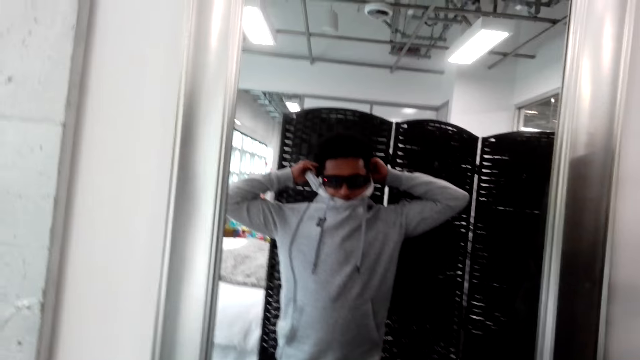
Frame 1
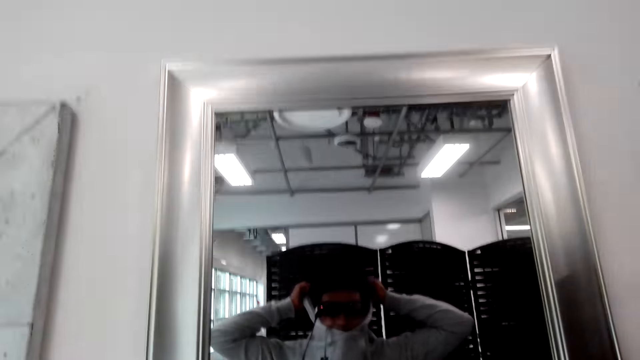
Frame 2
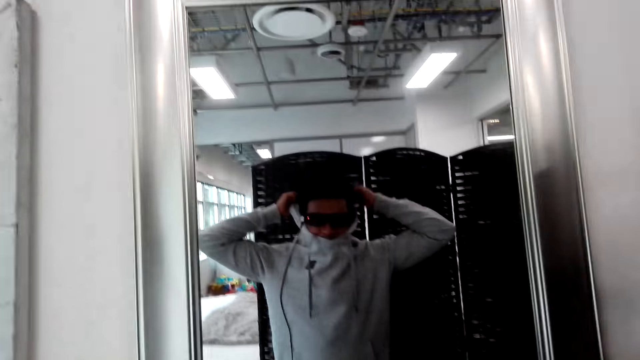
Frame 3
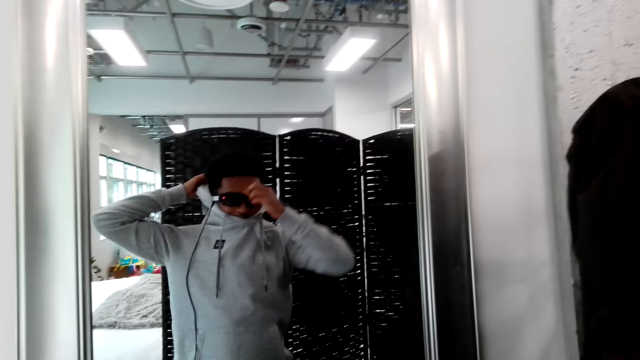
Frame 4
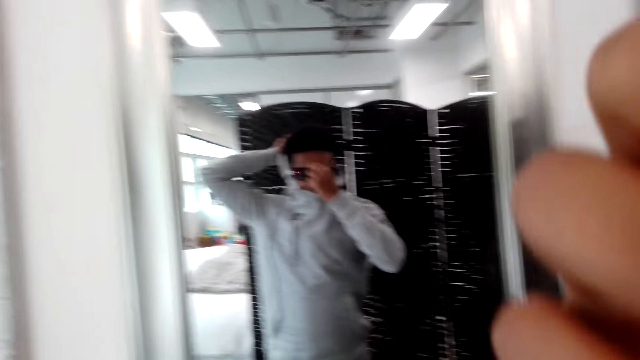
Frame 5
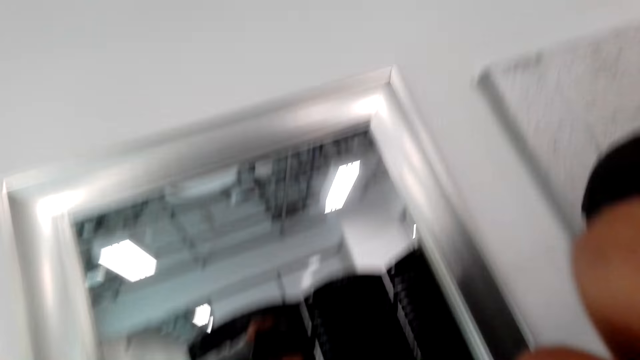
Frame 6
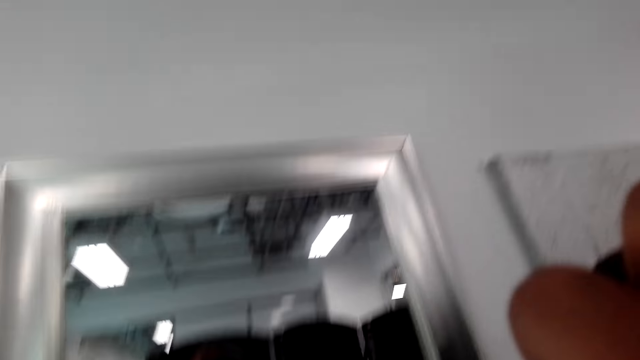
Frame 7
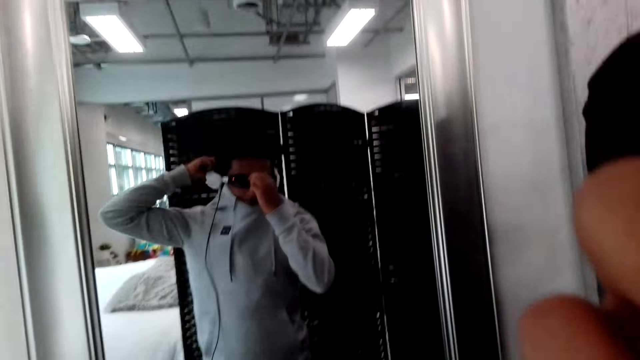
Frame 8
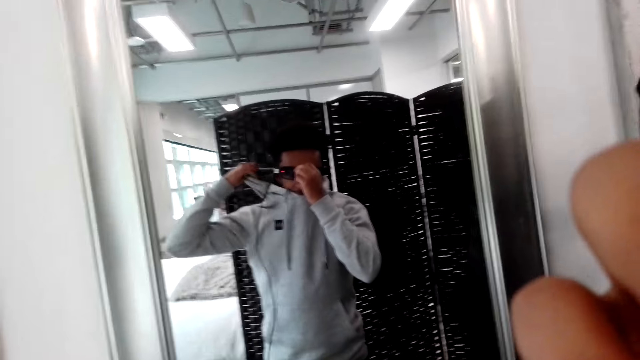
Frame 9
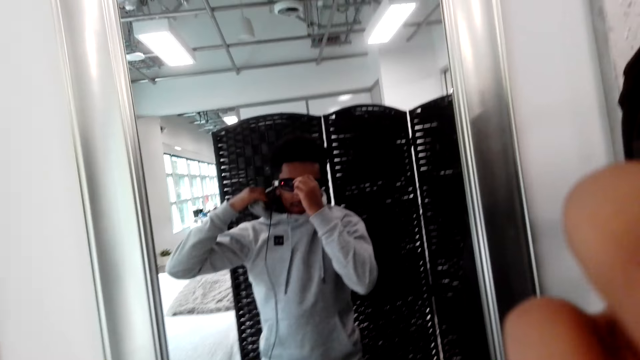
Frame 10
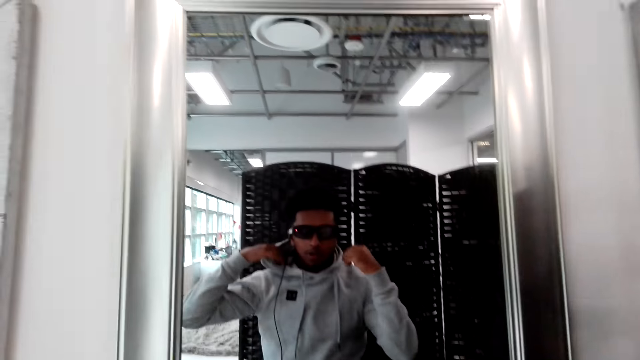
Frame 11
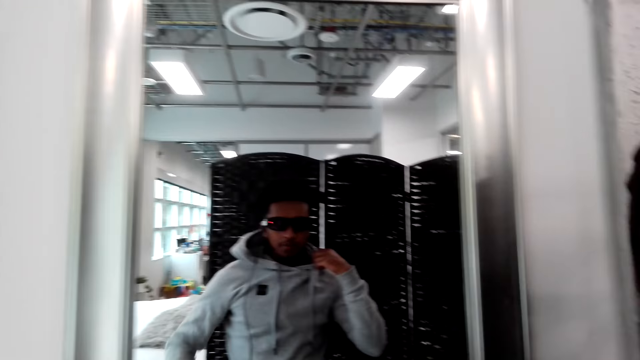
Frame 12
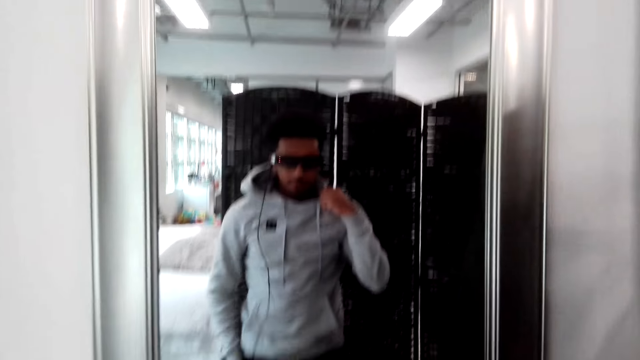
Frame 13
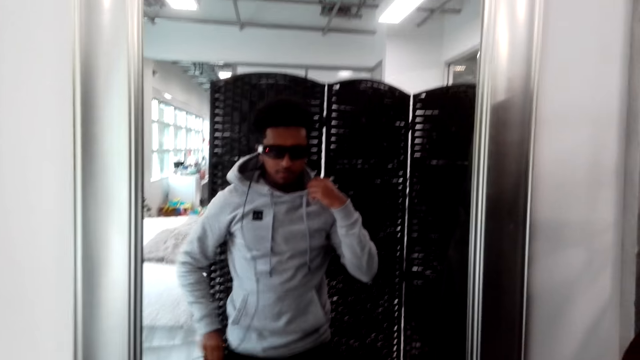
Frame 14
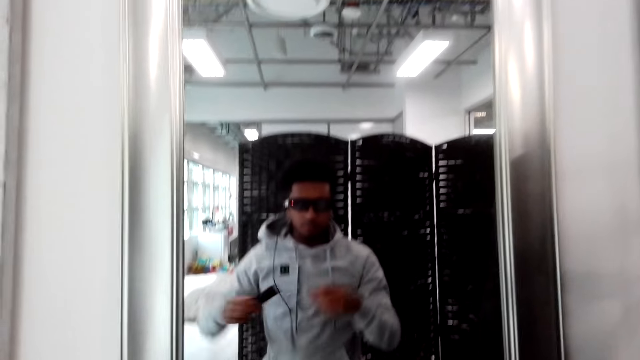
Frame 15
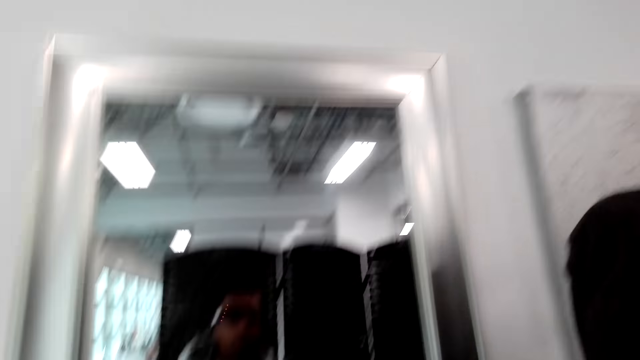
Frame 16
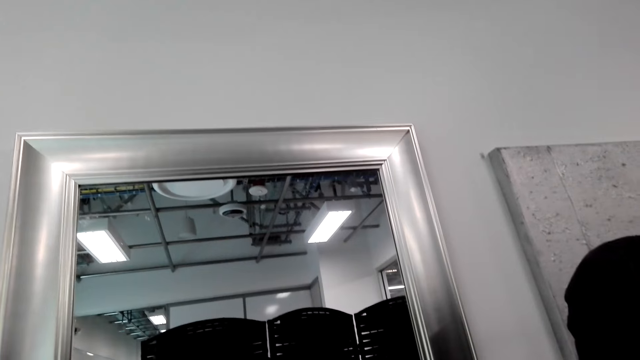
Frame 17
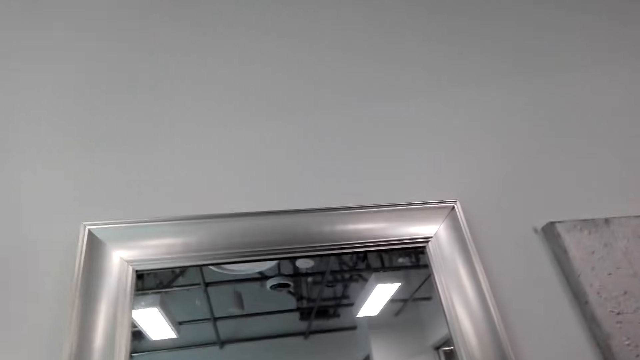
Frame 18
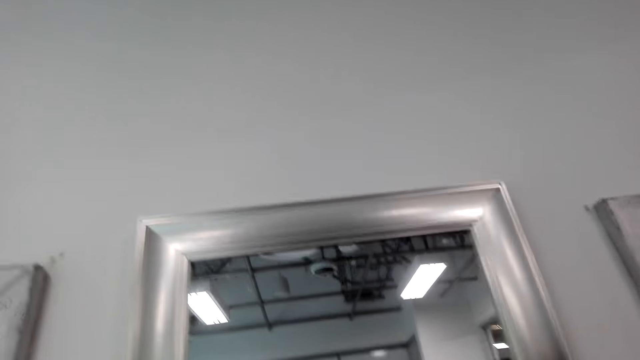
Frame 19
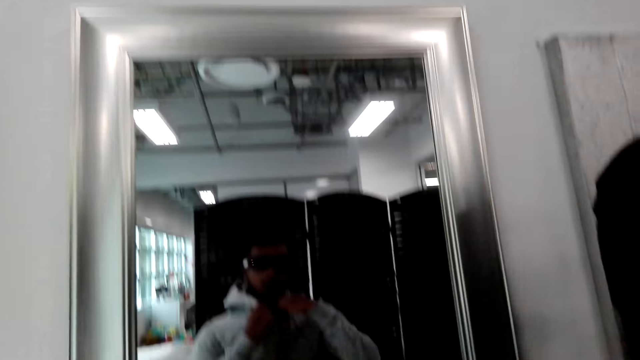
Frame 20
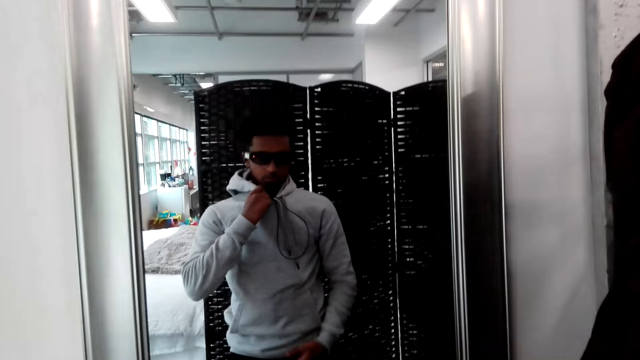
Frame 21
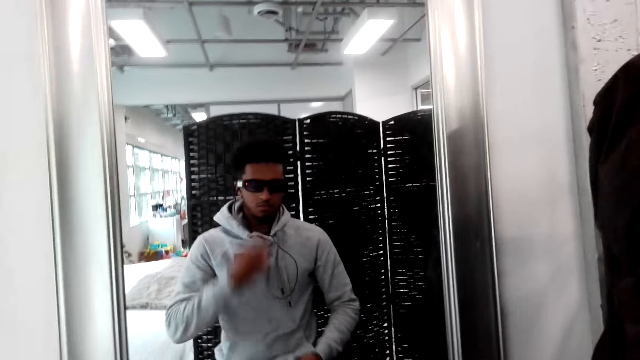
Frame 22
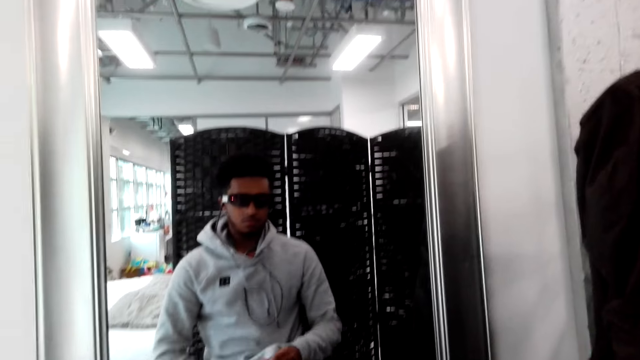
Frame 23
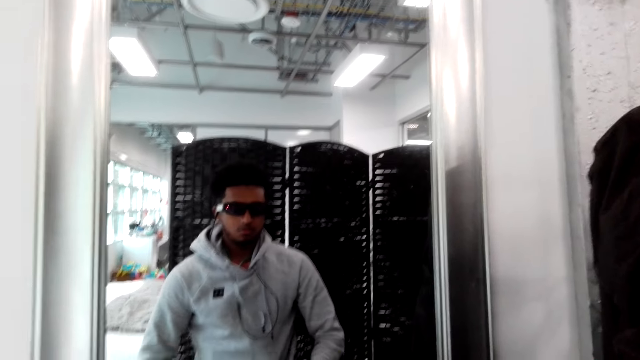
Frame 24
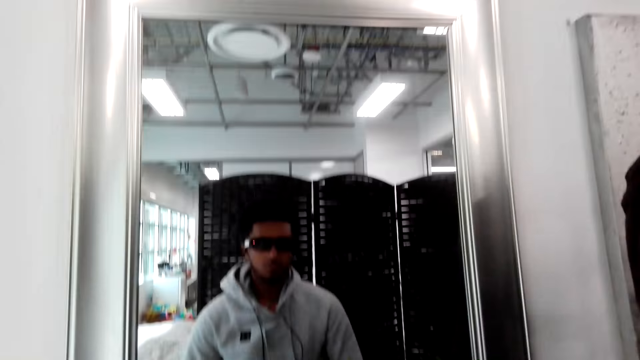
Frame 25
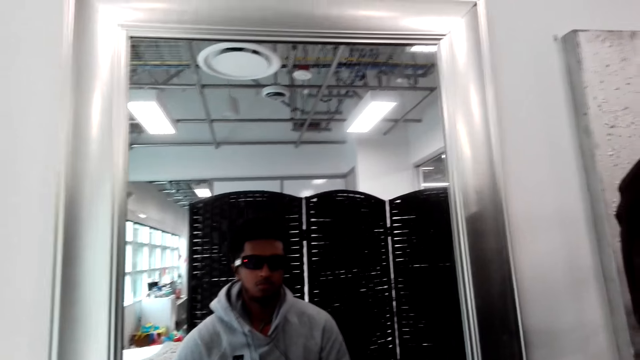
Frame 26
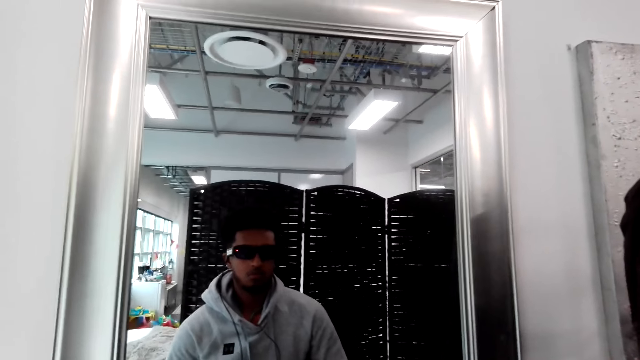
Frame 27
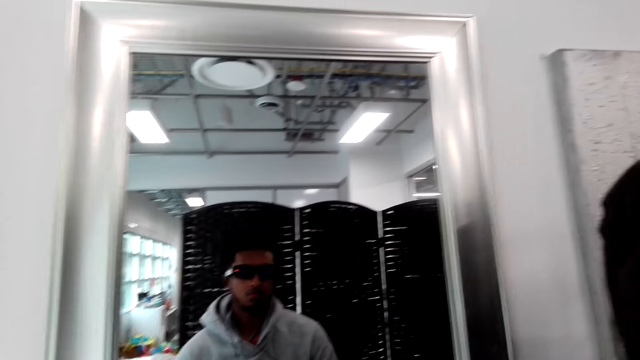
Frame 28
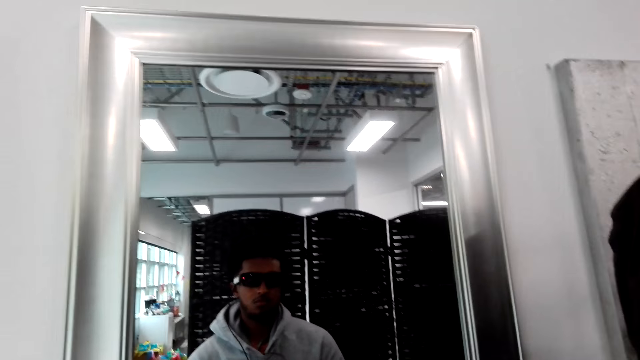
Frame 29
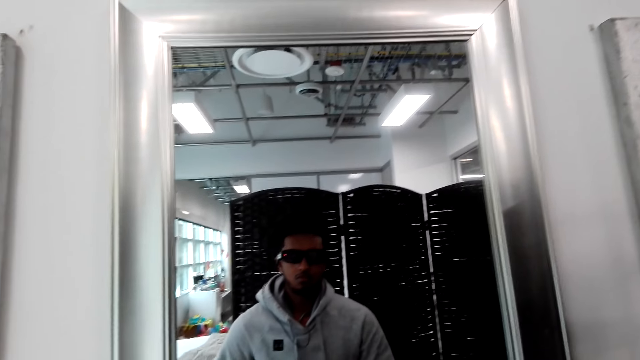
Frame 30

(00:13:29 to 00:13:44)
The camera wearer pulls the pullover off his head. He adjusts his eye glasses. He talks. He puts his hands in the pocket. He takes a phone out of his pocket. He removes the earphones.

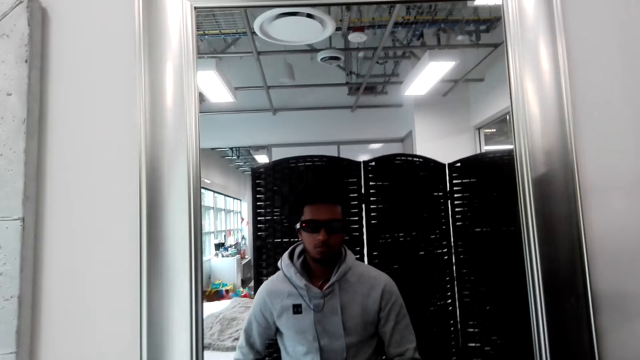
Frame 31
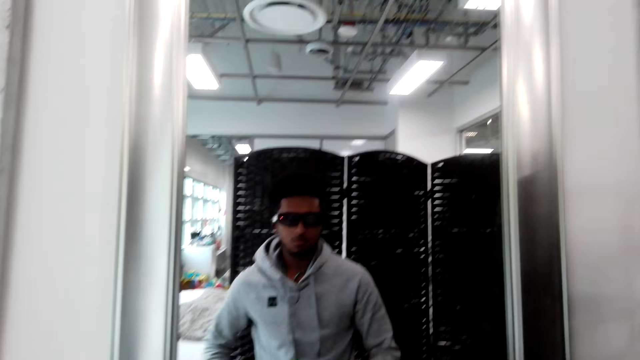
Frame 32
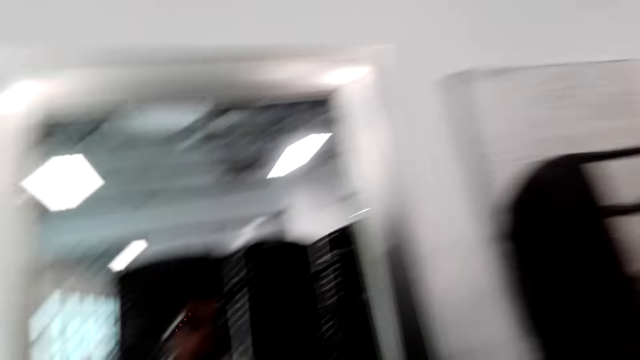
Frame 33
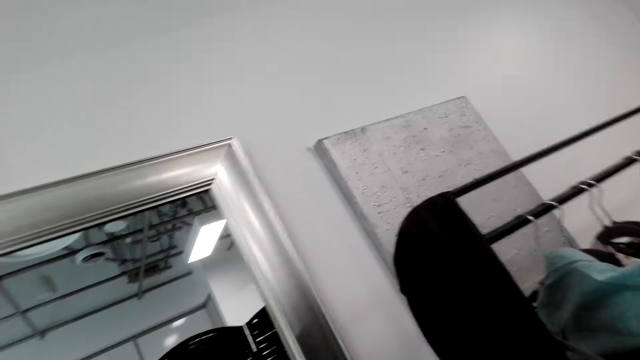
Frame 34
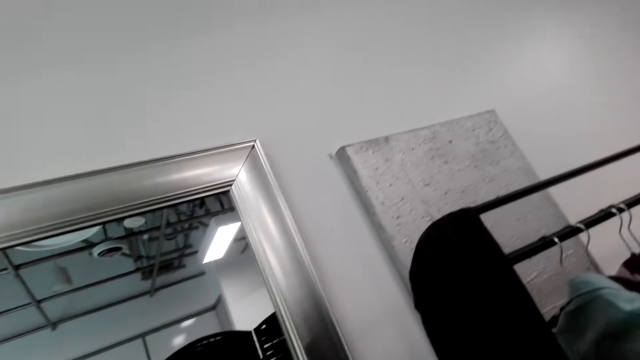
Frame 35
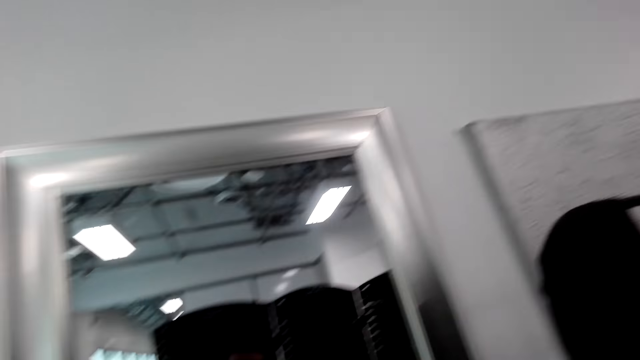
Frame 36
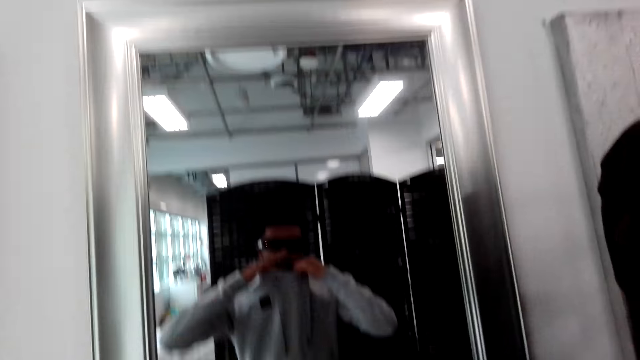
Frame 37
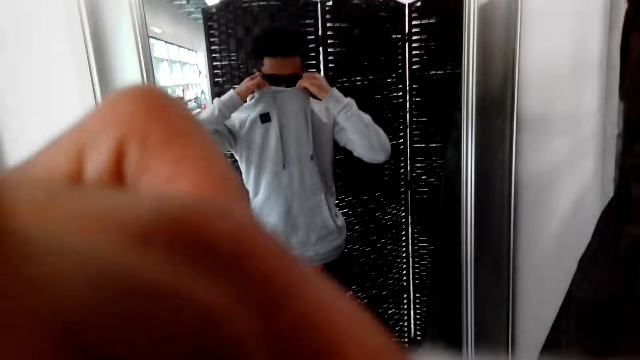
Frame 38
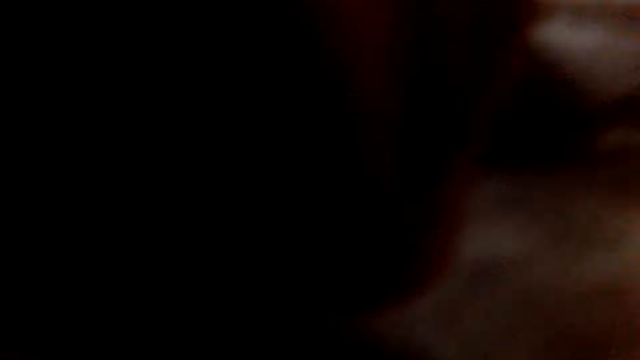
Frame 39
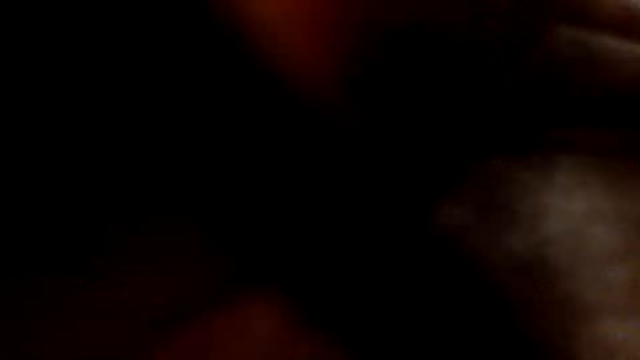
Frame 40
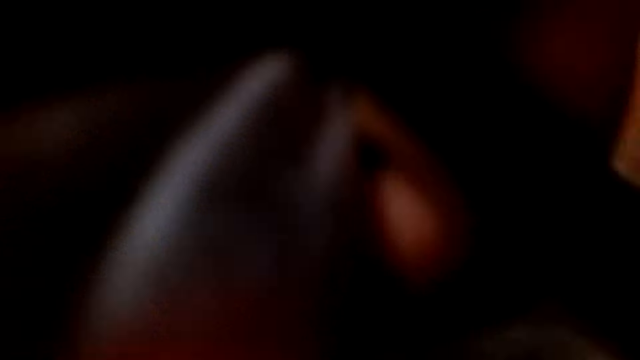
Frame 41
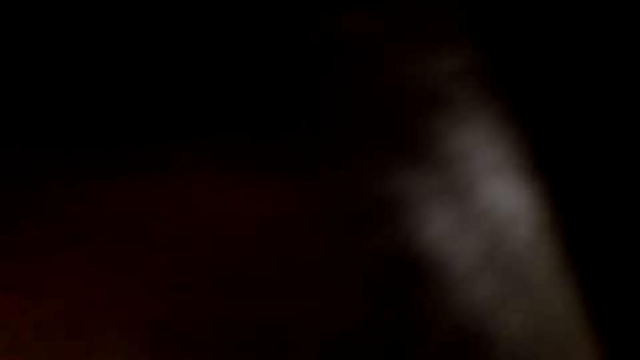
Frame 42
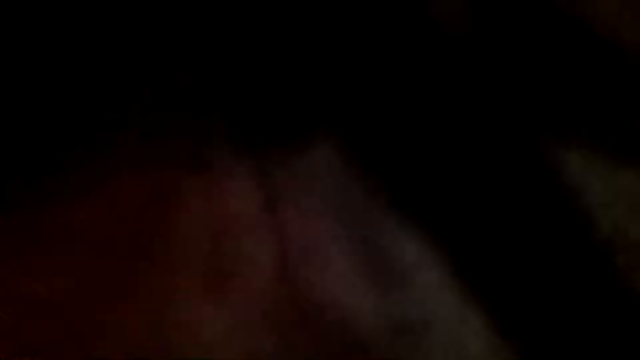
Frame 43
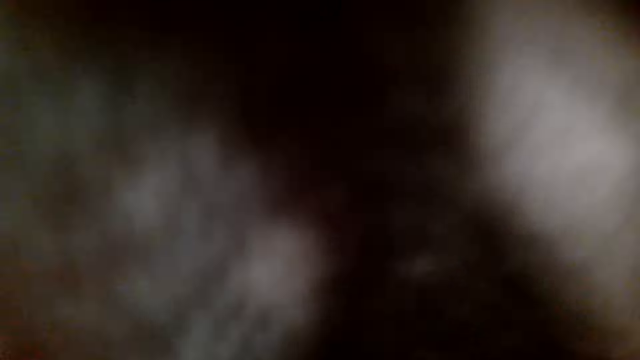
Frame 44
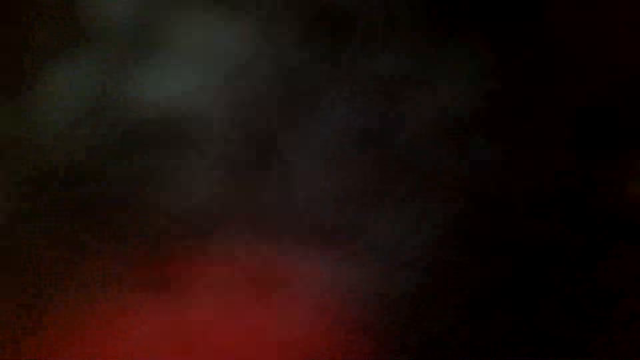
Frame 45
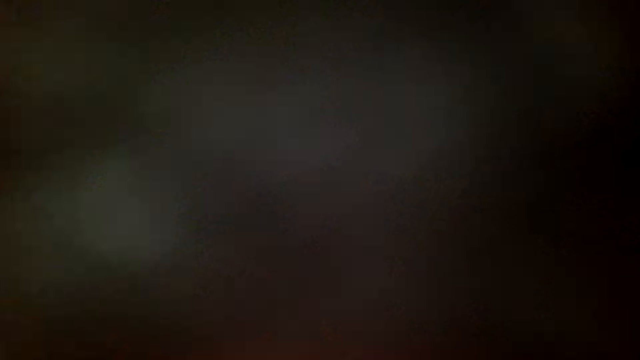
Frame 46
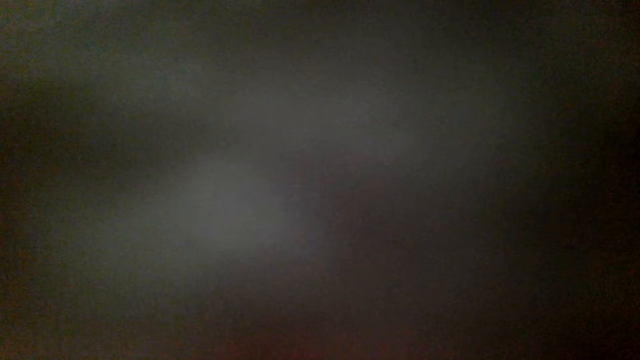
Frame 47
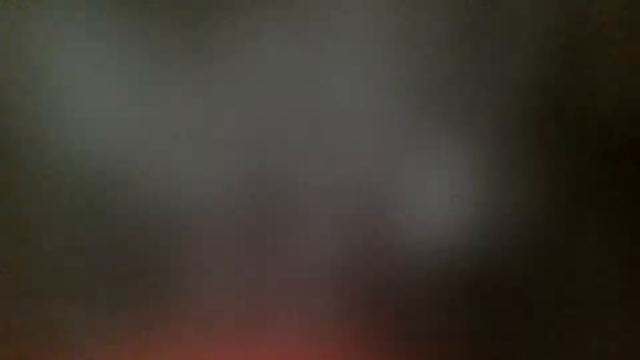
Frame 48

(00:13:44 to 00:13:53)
The camera wearer removes the hoodie.
